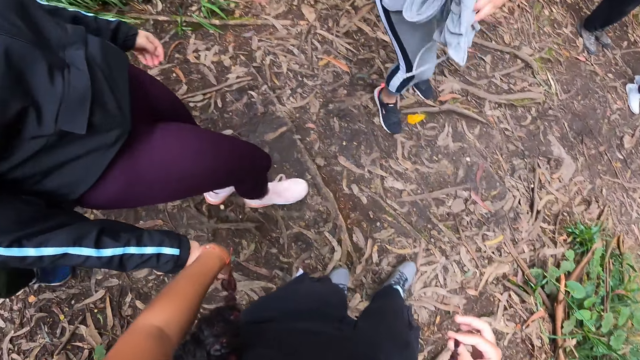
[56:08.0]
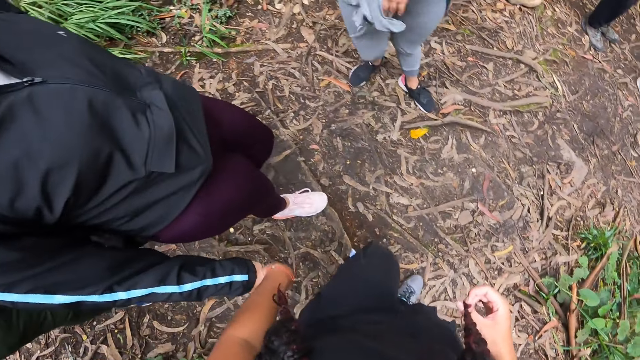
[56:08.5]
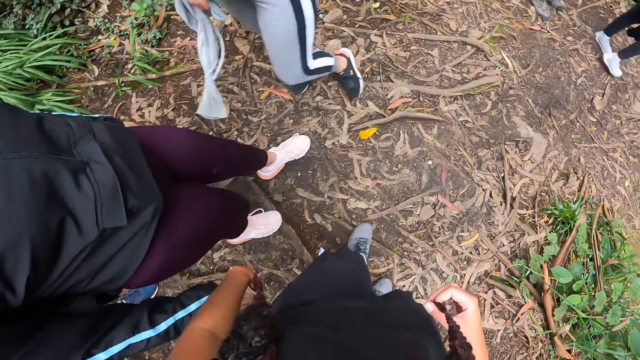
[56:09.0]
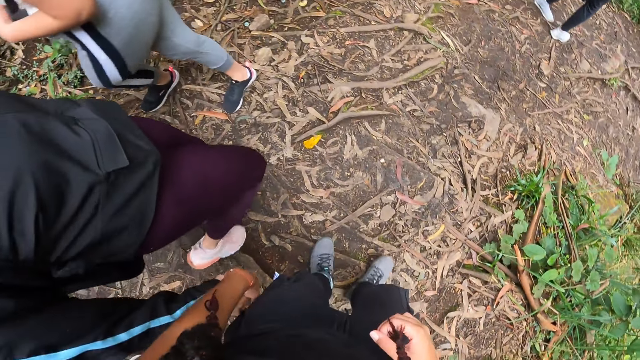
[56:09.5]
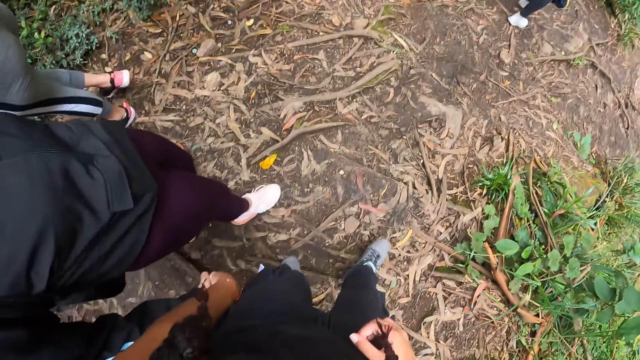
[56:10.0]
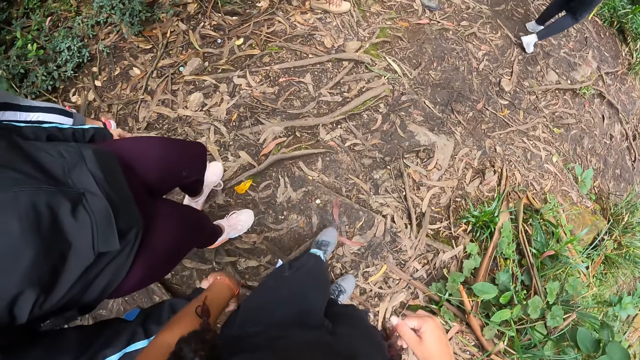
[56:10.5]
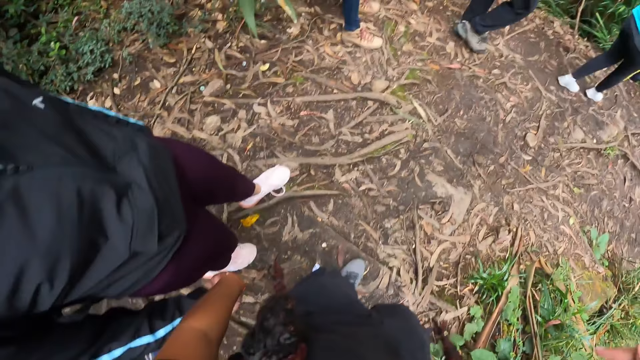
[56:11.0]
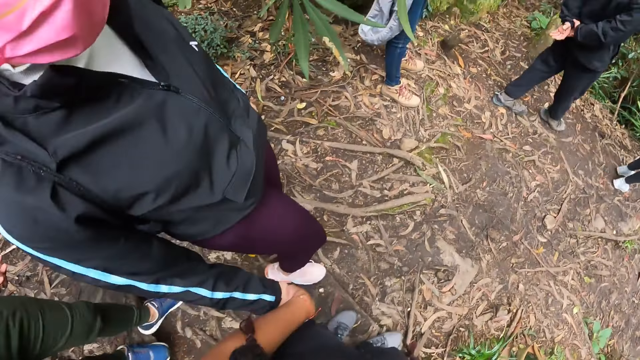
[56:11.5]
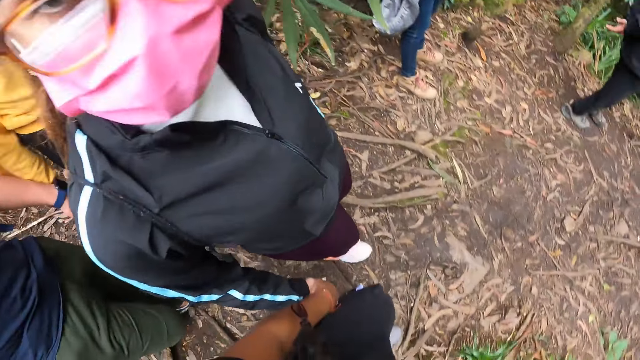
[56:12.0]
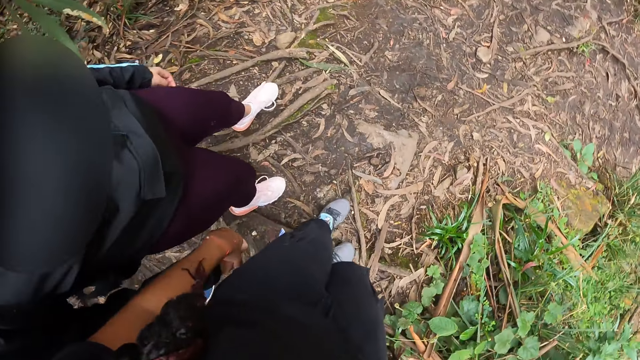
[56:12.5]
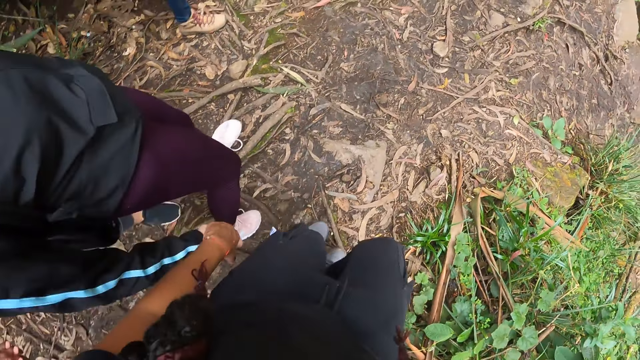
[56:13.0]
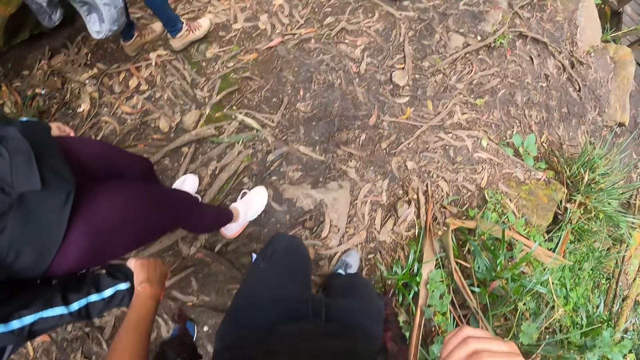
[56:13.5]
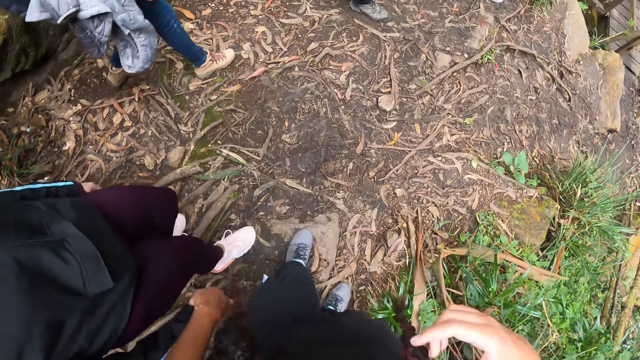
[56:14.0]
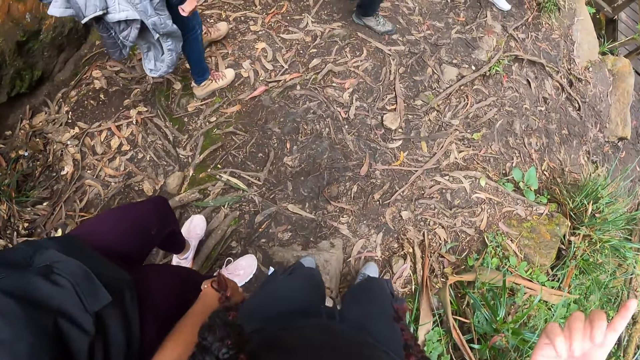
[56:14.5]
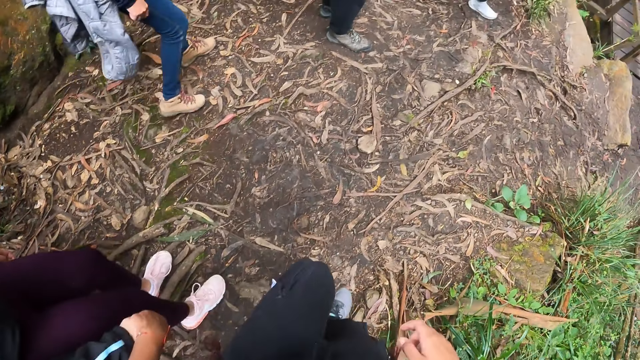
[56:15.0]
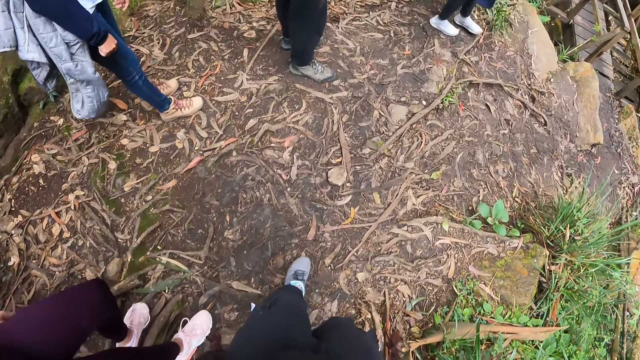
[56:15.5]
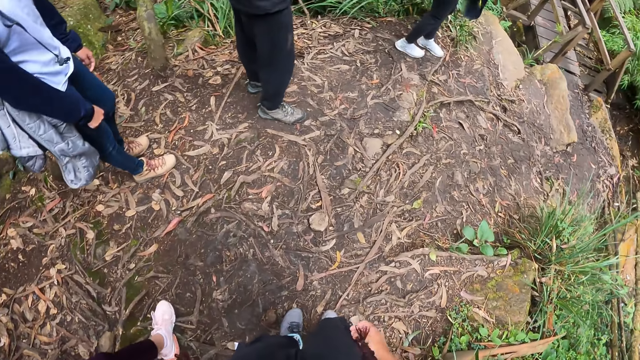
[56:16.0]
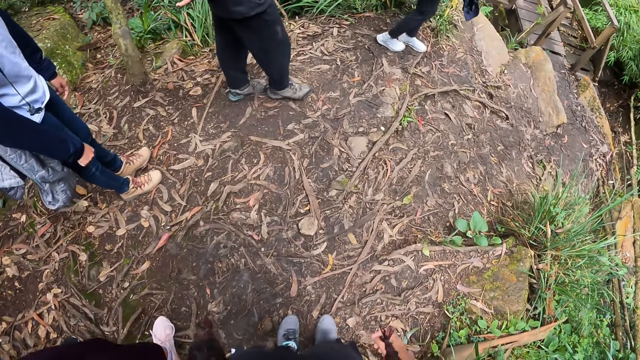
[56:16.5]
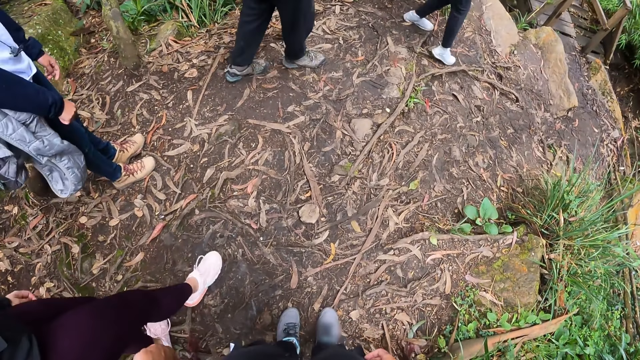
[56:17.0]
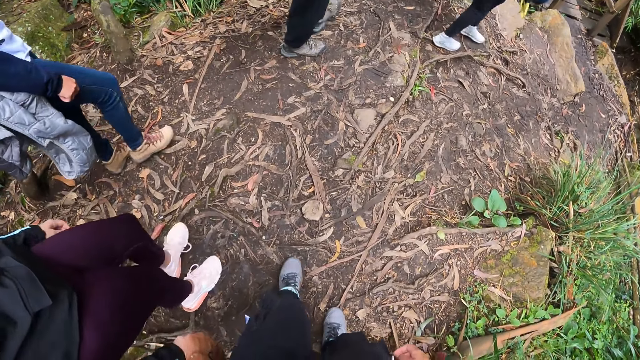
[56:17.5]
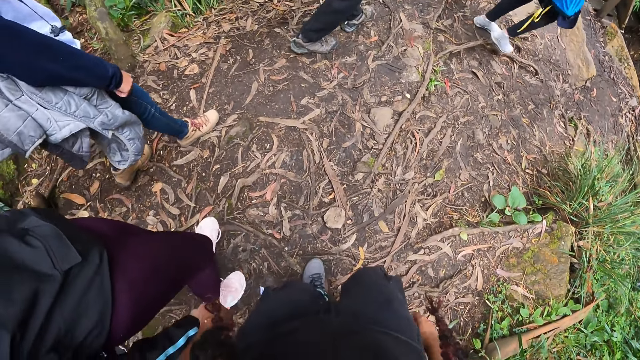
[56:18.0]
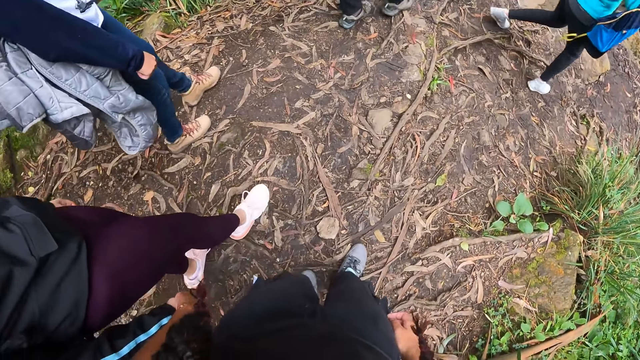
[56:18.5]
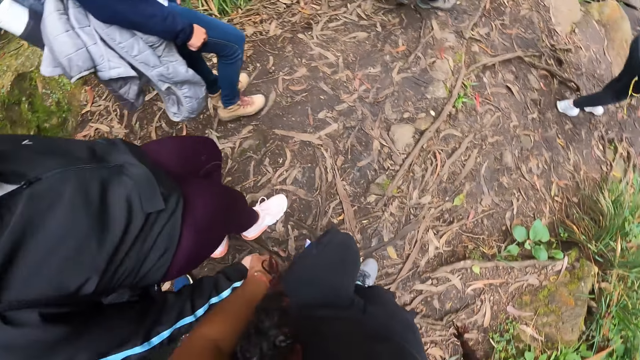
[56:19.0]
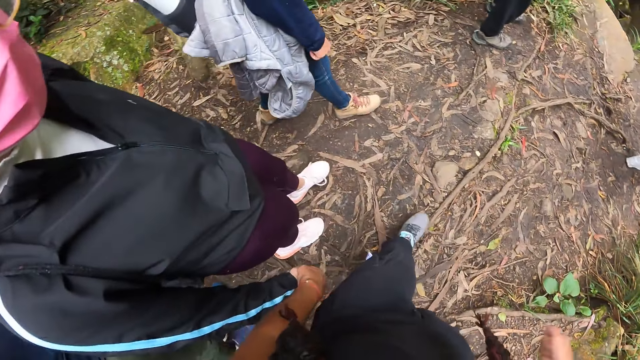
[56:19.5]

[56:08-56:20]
A woman holds a jacket. The camera wearer walks around with another woman. They interact with a woman.

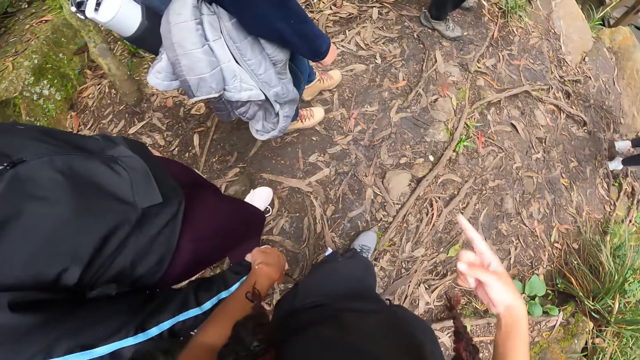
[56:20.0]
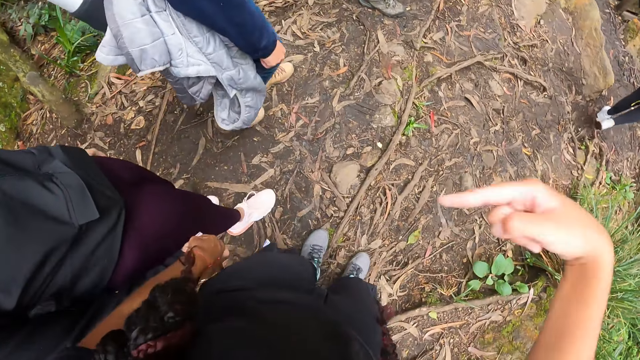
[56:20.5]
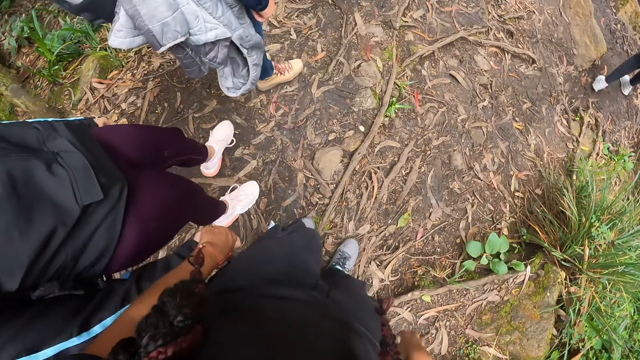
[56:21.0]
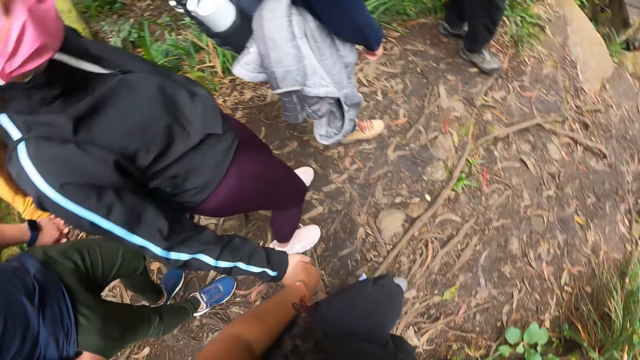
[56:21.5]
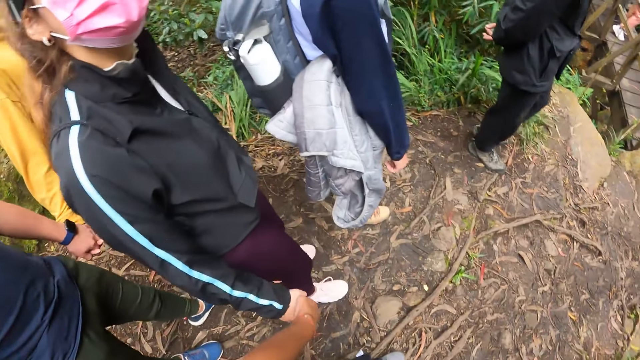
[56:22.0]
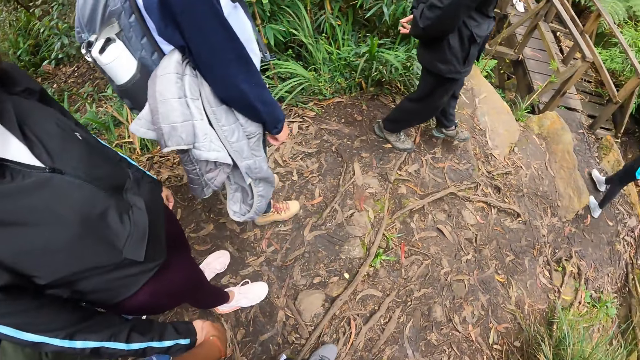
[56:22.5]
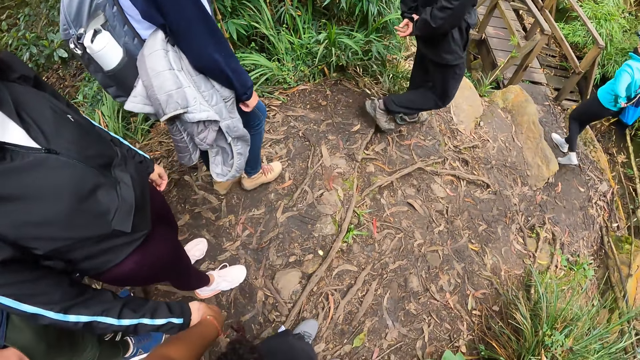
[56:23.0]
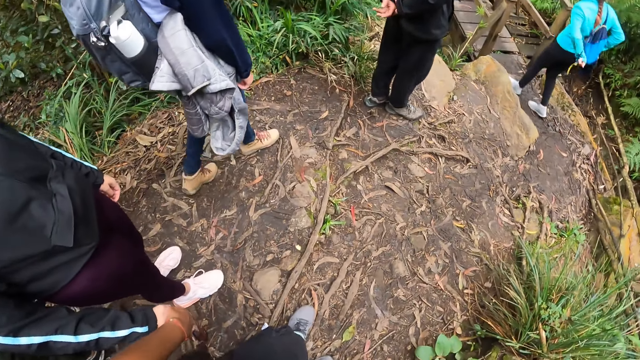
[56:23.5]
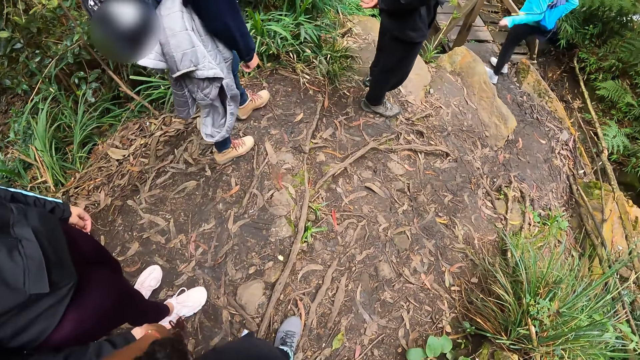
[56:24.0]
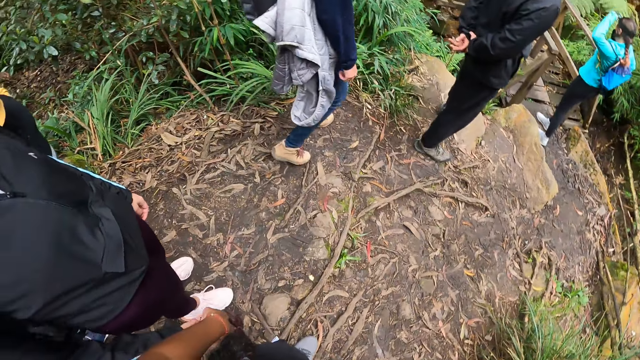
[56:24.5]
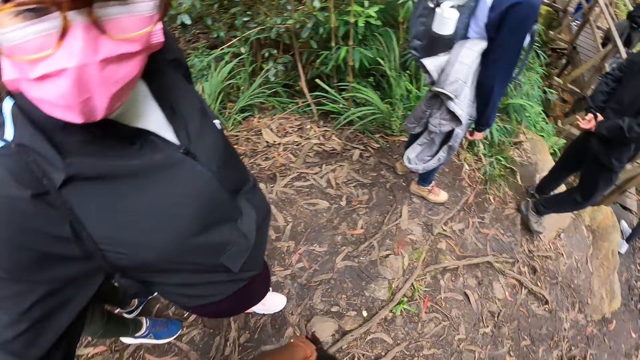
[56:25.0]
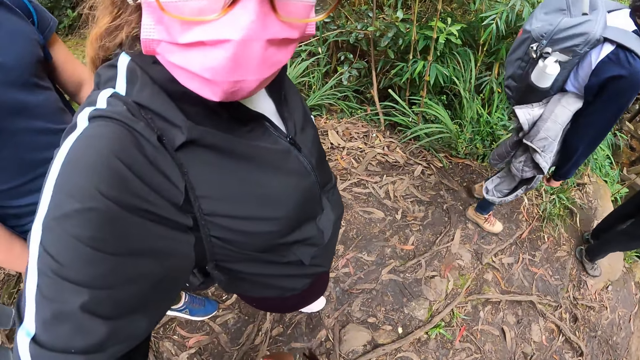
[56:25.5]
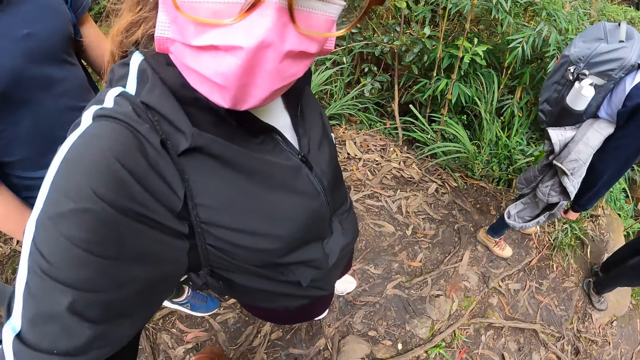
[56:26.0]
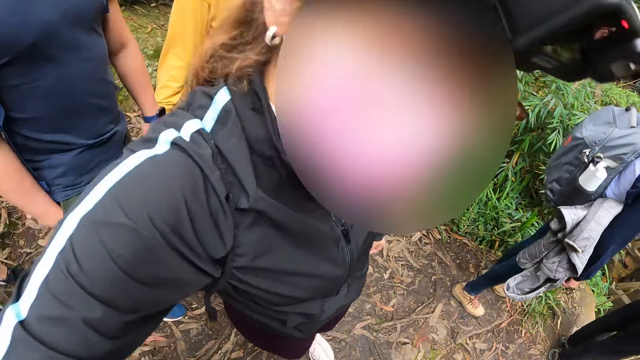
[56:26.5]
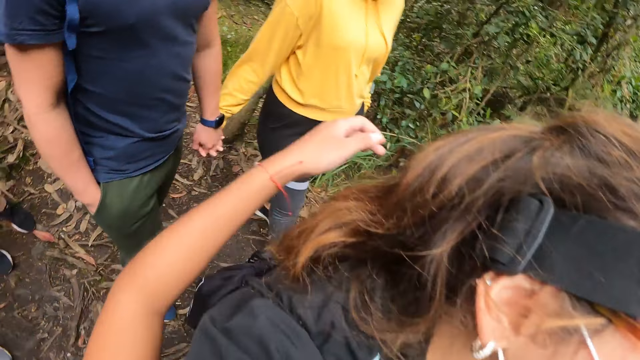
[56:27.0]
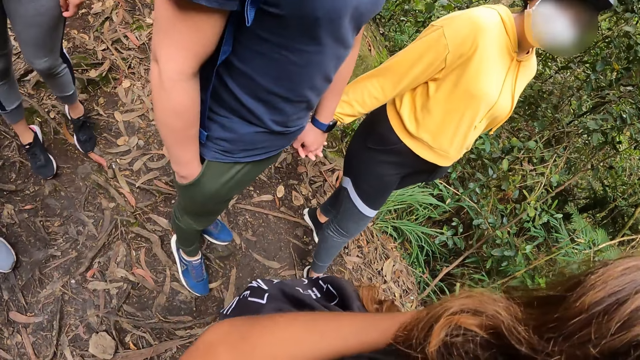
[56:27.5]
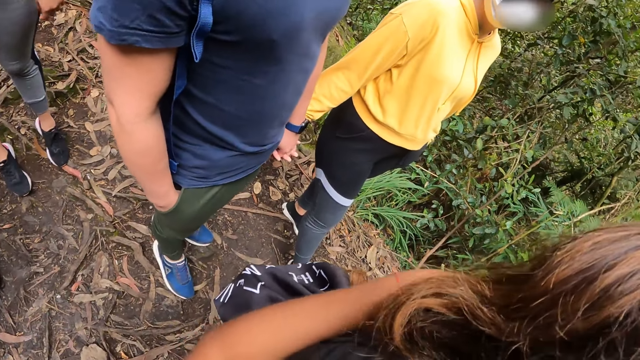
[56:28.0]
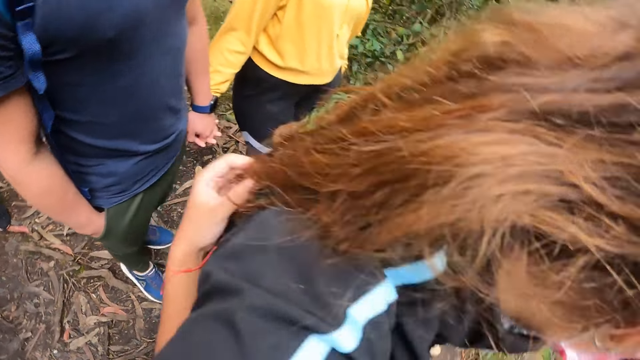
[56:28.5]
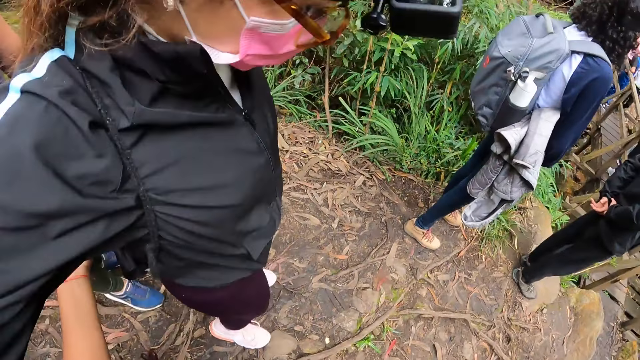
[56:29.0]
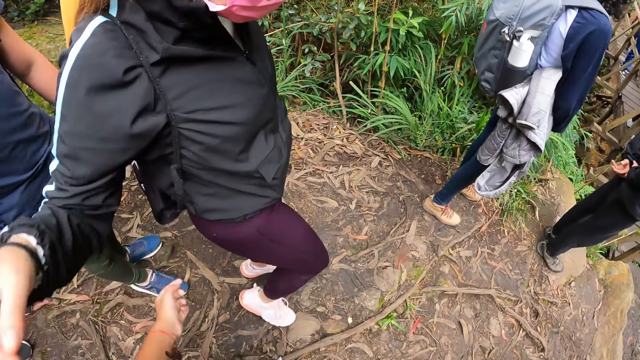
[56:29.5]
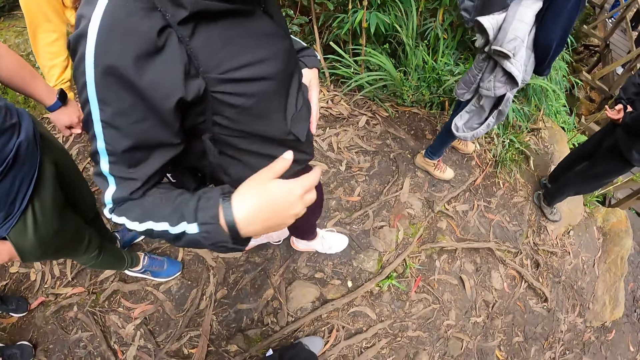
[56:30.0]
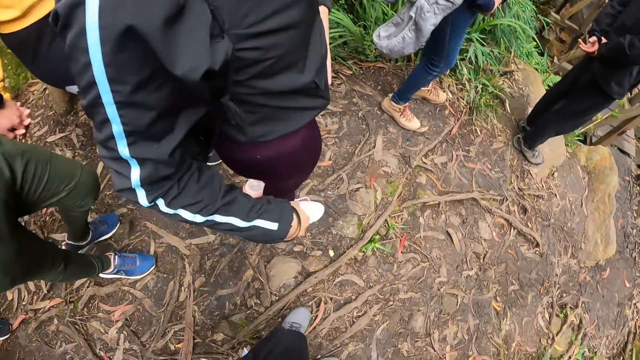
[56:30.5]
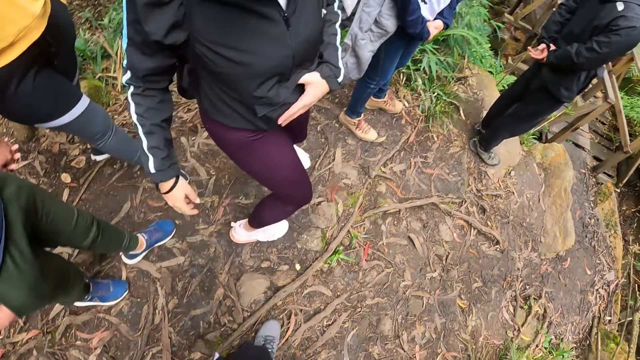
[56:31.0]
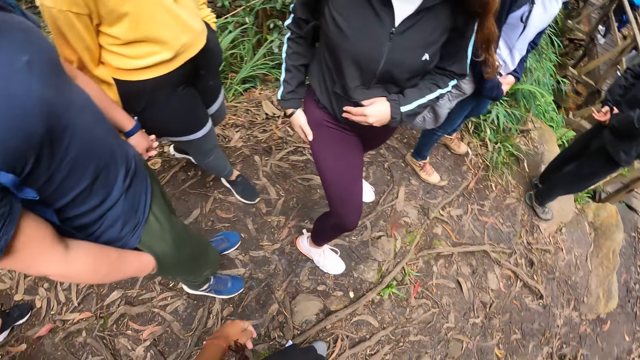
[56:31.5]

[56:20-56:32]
A woman converses with the camera wearer. The camera wearer hugs the woman with both hands. The woman, a man and another woman walk around.
